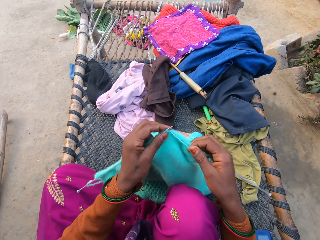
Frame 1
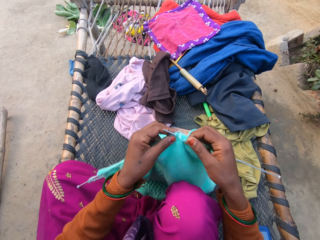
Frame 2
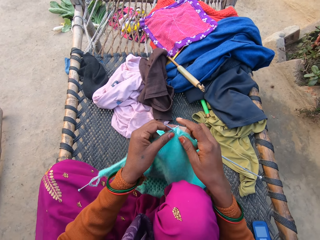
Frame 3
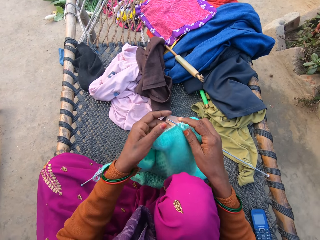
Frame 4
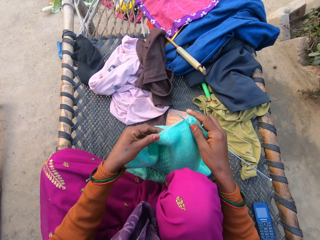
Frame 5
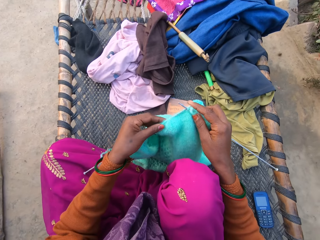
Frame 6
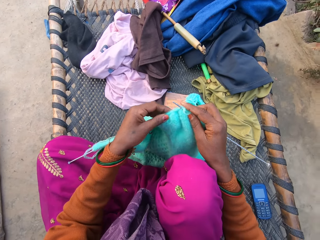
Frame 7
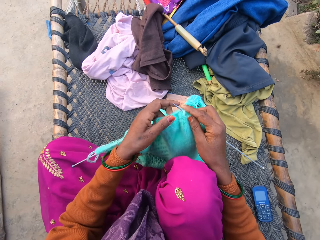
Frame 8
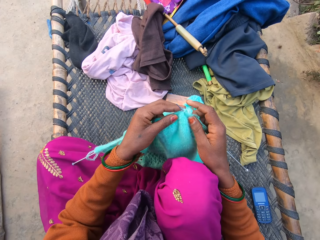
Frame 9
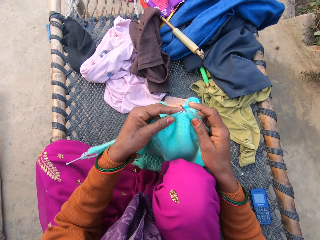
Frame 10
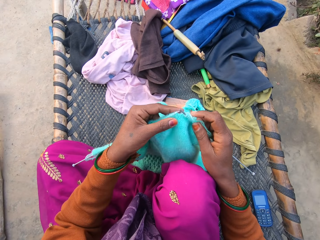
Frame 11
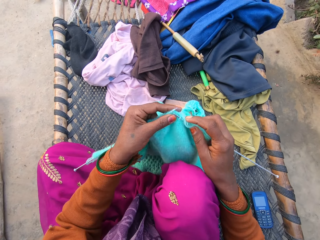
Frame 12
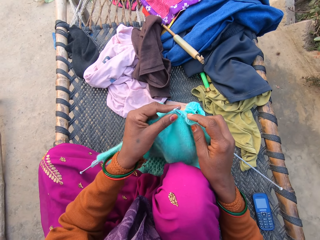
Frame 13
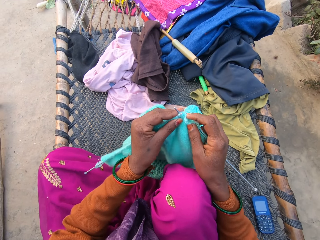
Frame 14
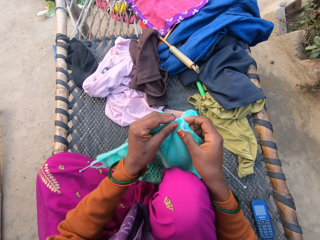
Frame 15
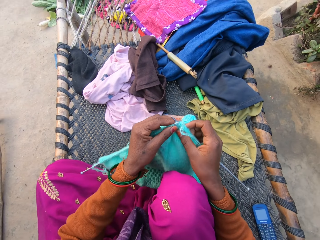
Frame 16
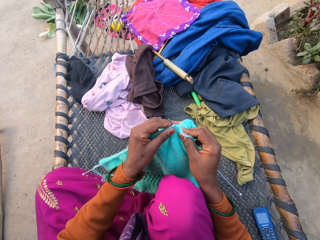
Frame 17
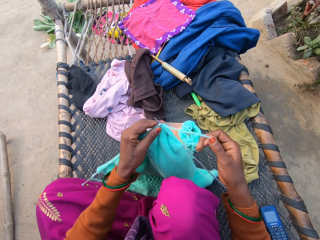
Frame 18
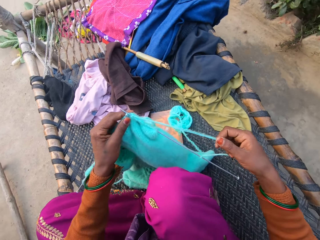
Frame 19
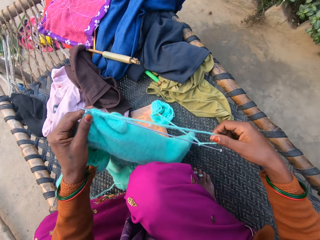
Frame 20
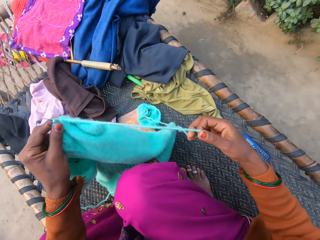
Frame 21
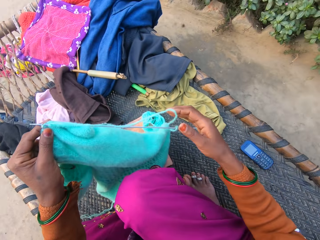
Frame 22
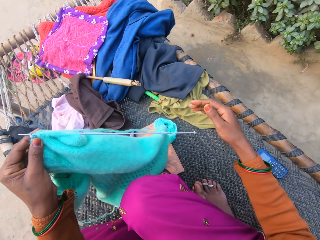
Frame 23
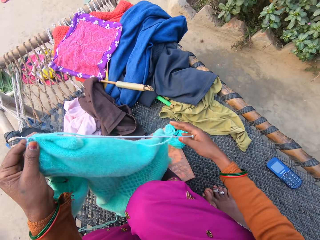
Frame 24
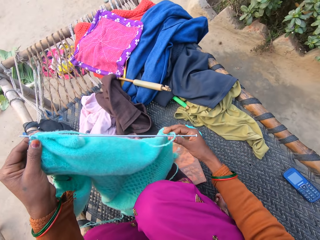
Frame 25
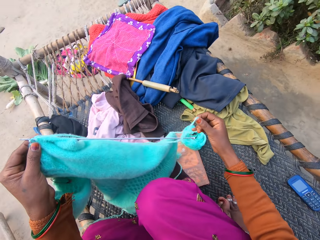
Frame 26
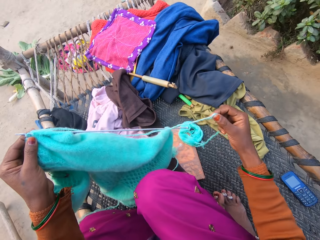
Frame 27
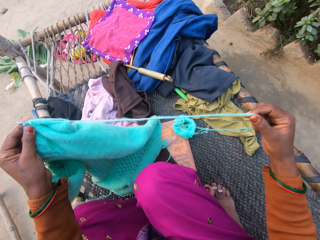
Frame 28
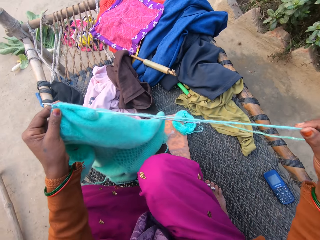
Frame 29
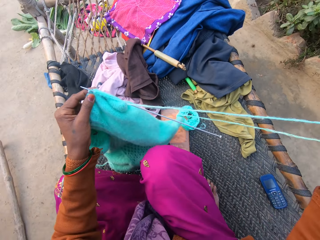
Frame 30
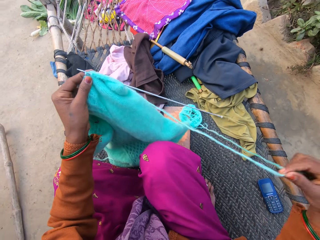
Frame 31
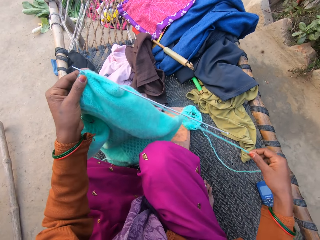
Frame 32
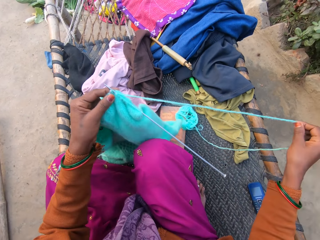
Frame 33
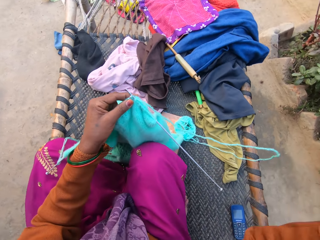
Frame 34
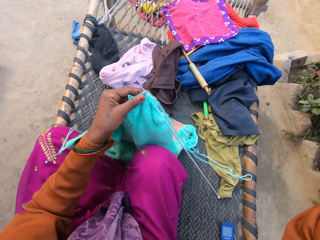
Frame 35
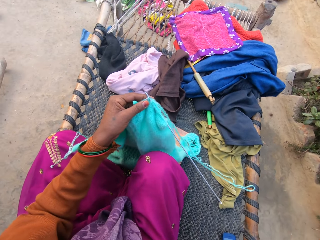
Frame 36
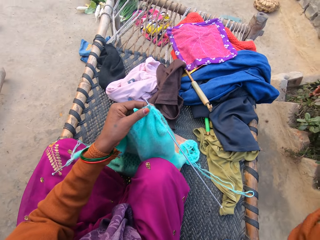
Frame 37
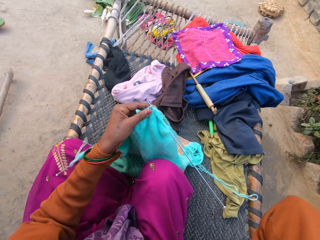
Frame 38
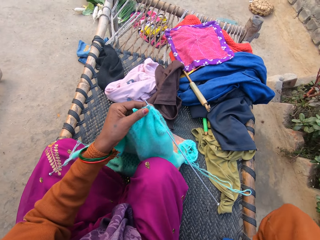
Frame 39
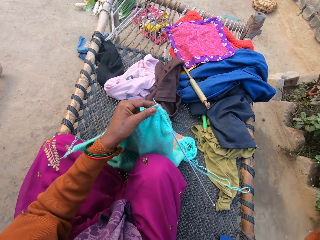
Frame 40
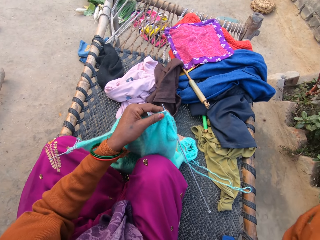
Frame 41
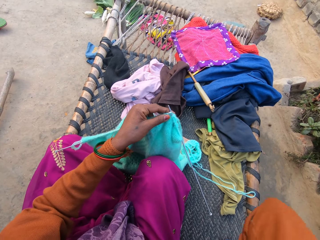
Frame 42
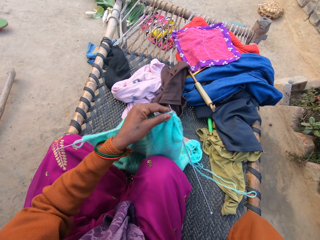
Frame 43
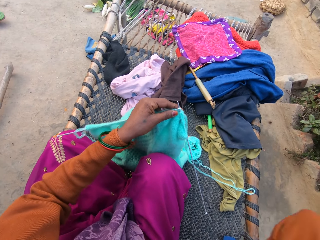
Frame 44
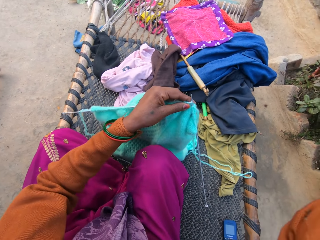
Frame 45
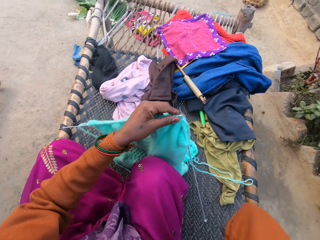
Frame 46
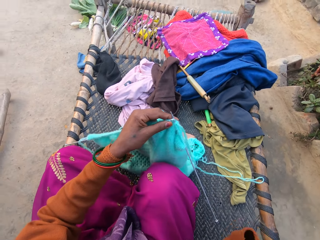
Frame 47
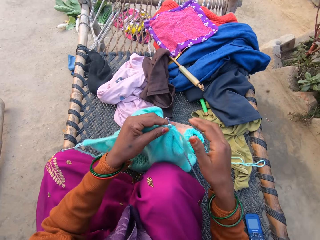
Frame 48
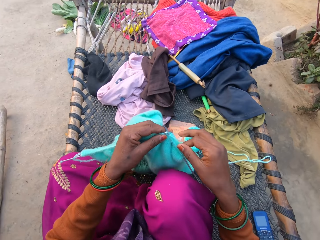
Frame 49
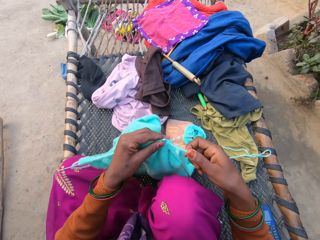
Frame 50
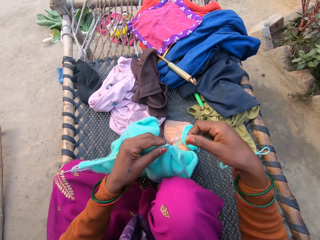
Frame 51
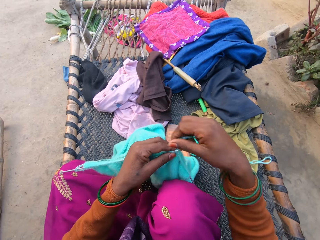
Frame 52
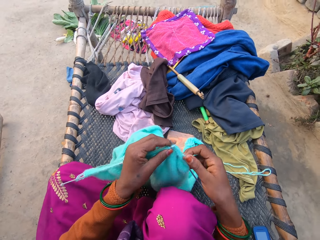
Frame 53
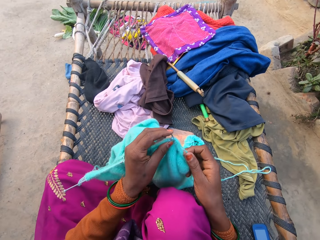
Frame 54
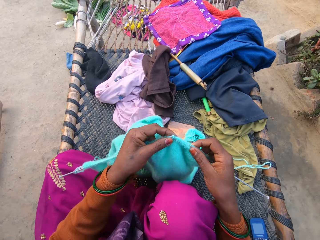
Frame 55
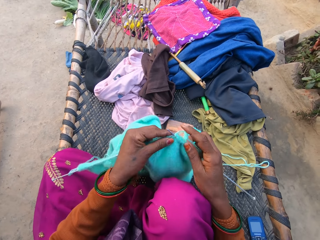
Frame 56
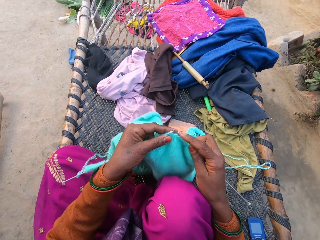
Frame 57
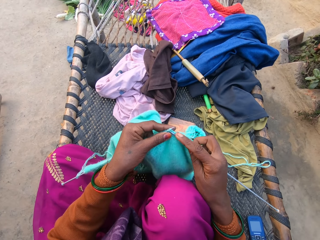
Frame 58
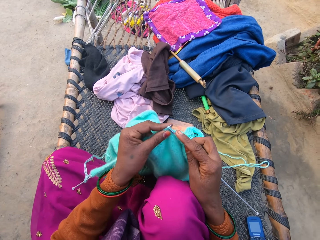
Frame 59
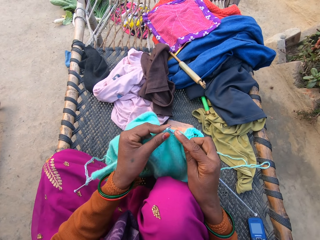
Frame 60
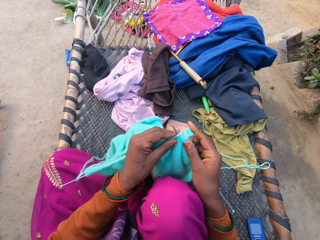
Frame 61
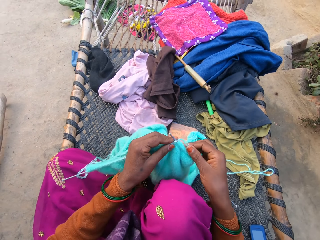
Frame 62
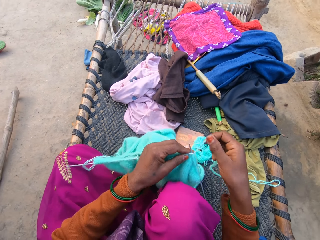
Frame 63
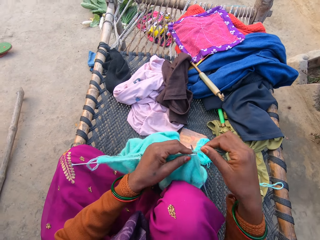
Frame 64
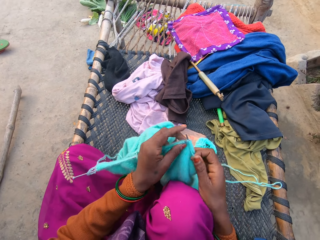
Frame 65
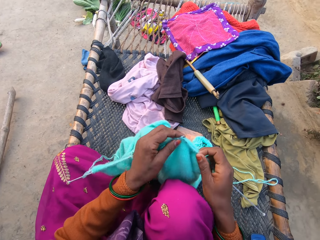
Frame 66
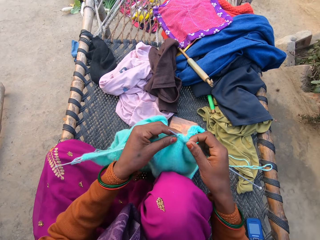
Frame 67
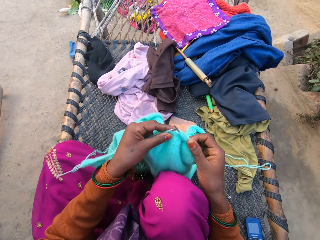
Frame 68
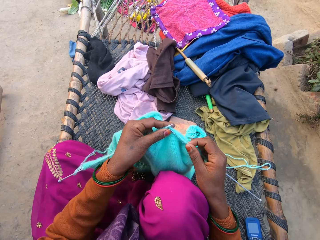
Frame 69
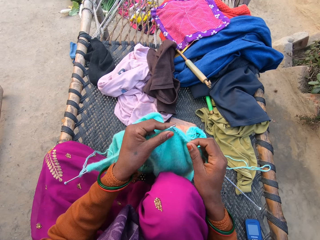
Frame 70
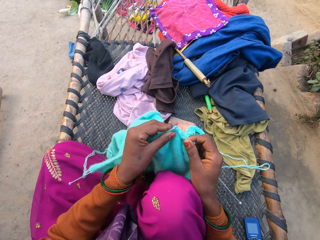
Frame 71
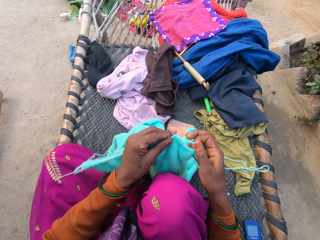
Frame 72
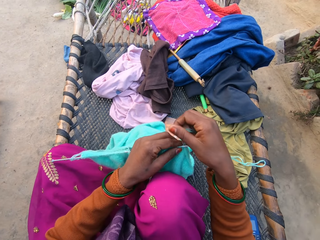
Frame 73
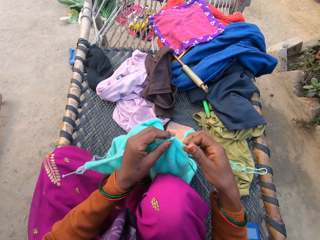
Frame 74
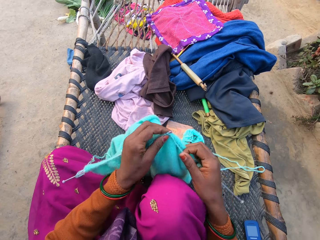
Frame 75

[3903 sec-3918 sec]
The camera wearer touches a fabric. She pulls a string. She interacts with a woman. She lifts a cloth, touches the string, pulls the string and drops the string. She touches her face with her right hand. She raises her hand. She lowers her hand. She knits a sweater with a pair of knitting needles and wool in both hands.

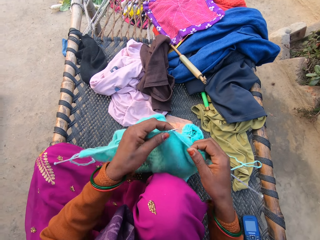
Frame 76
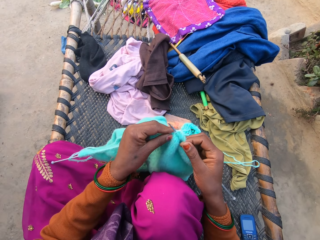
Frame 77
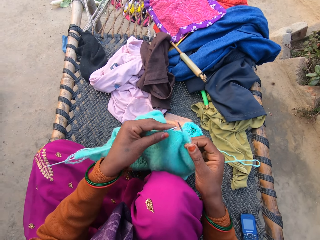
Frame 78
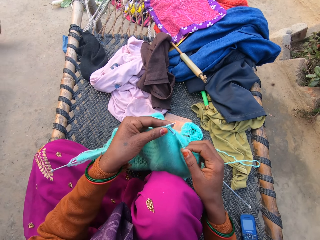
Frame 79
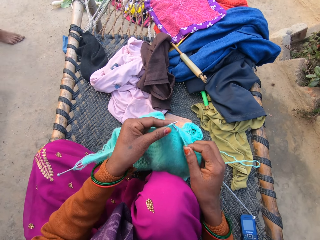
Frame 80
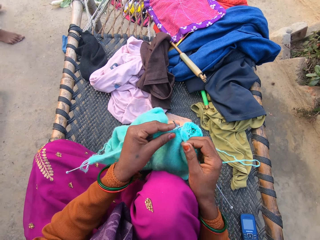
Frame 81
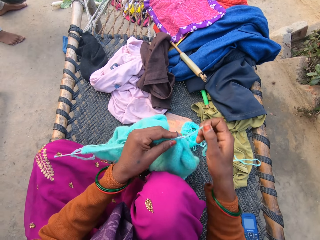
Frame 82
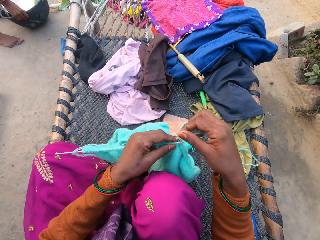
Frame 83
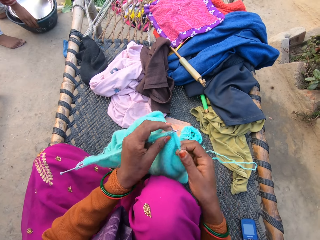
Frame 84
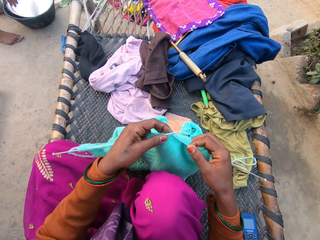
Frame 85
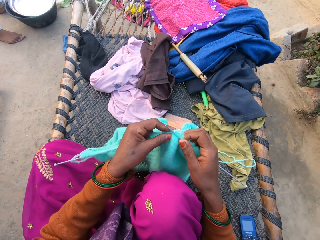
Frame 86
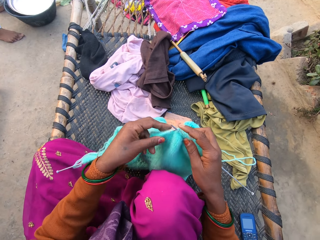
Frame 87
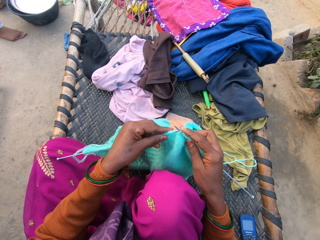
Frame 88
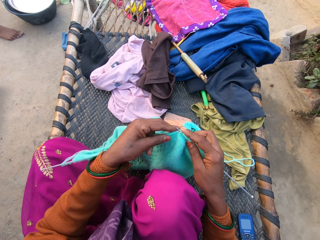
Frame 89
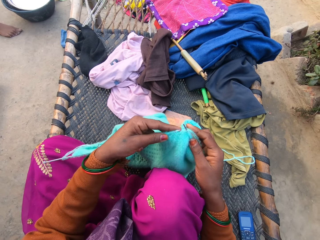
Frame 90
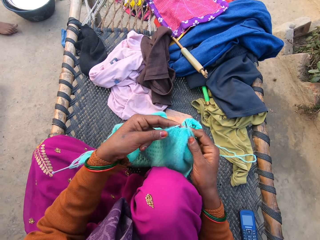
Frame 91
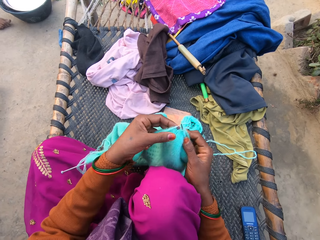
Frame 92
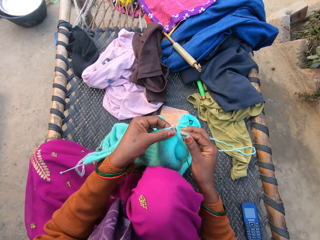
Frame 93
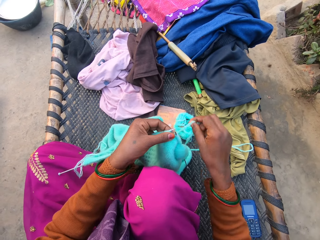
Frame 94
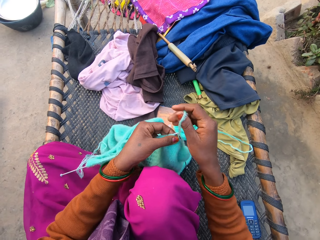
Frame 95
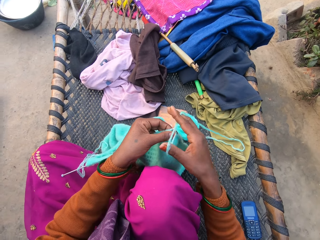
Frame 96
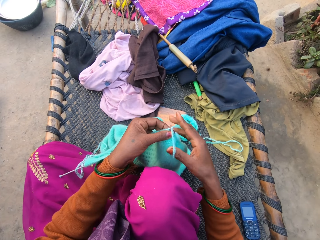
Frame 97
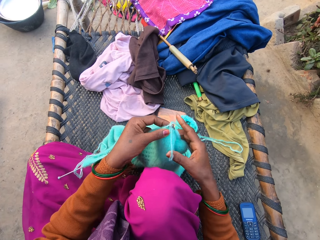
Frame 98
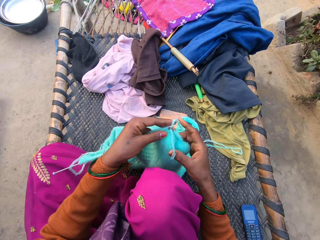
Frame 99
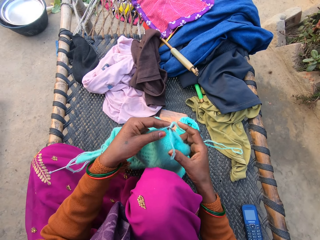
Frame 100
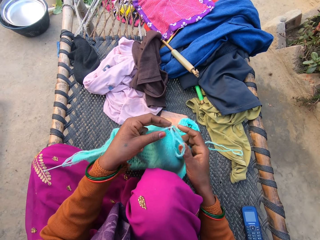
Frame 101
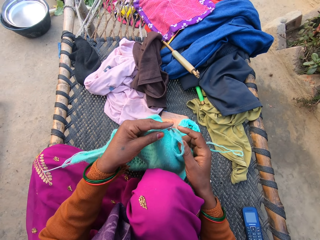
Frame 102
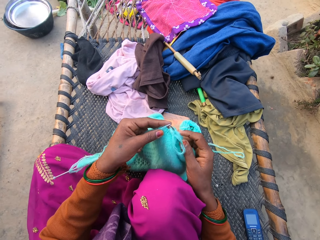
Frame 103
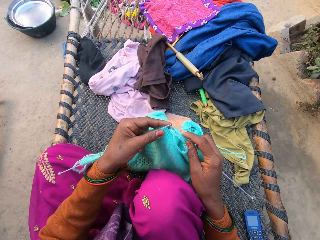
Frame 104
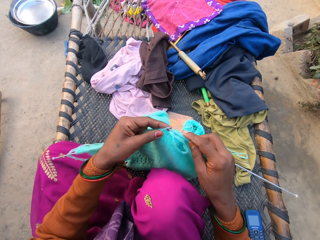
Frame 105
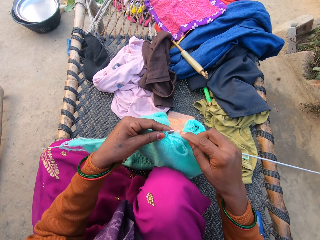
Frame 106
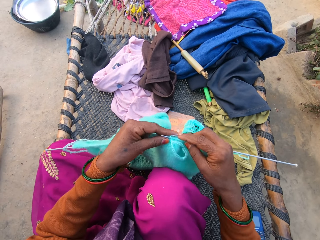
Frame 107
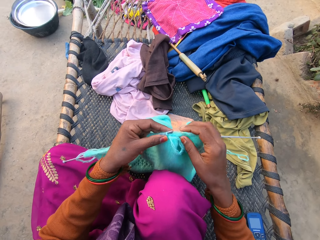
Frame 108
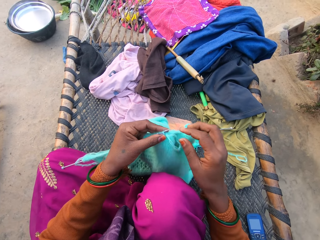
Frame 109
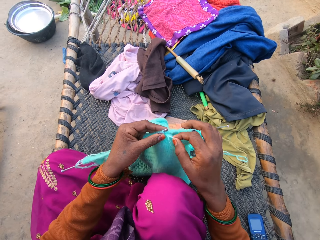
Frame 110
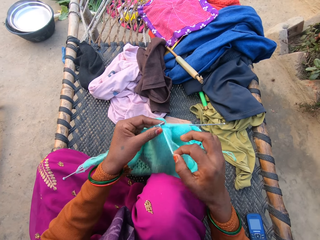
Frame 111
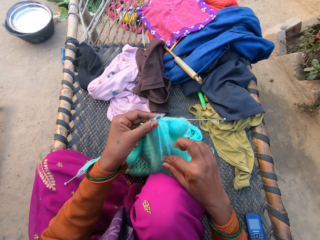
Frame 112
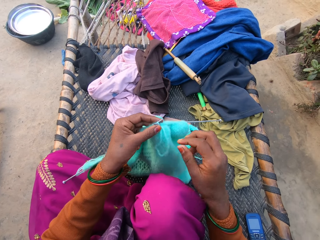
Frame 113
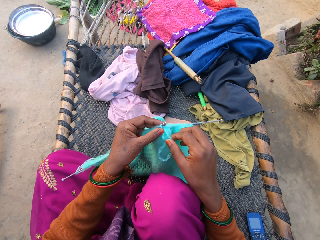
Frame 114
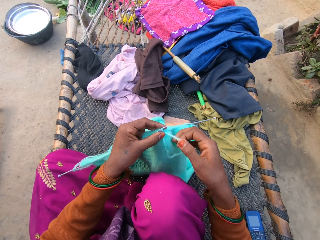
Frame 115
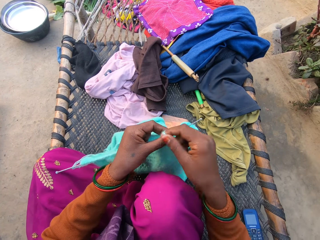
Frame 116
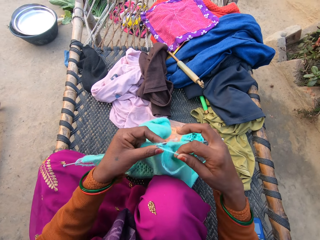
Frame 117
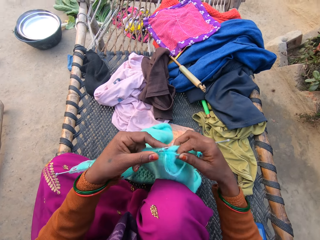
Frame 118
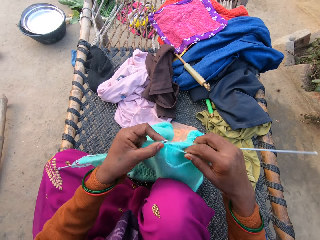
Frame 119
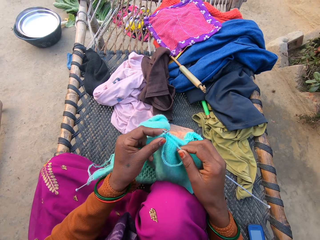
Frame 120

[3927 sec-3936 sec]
A woman drops a bucket on the floor with both hands. The camera wearer weaves a fabric.
